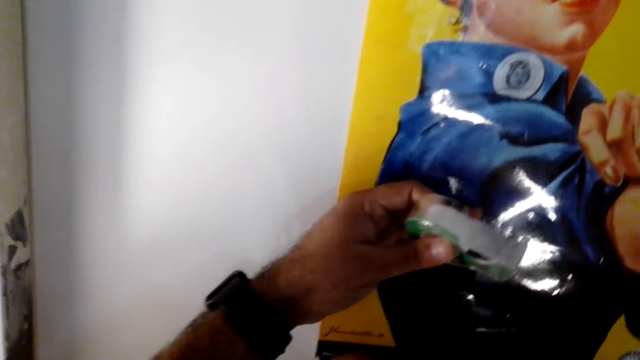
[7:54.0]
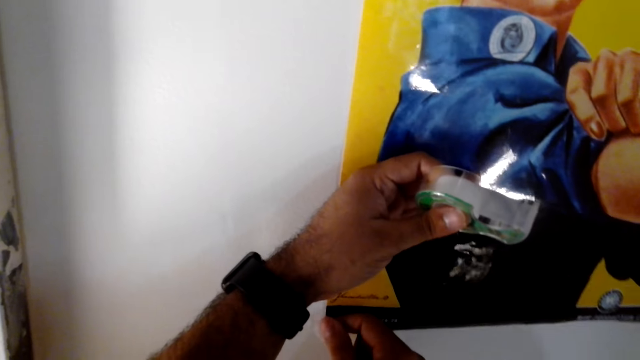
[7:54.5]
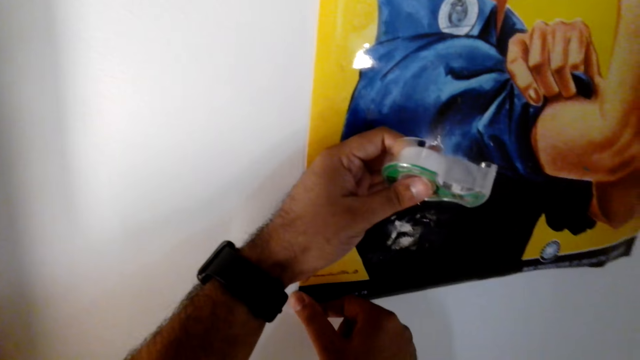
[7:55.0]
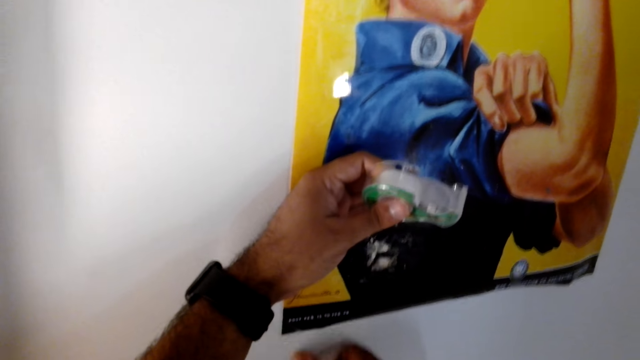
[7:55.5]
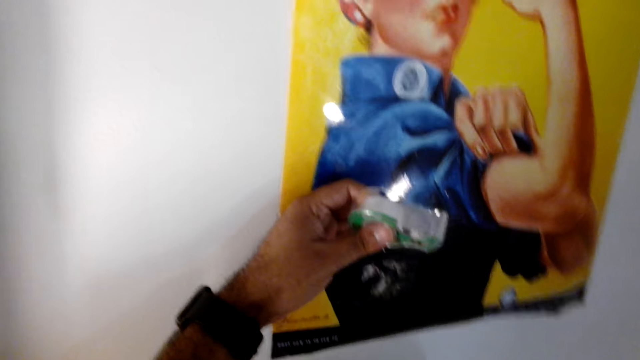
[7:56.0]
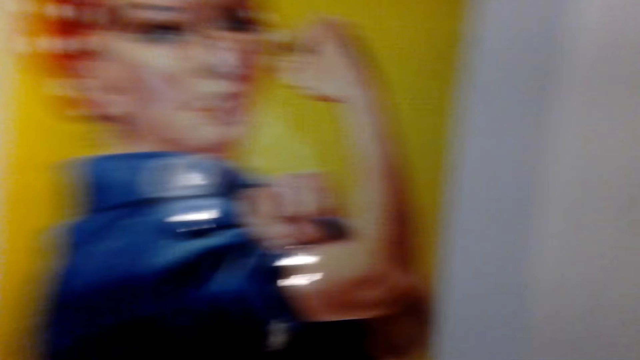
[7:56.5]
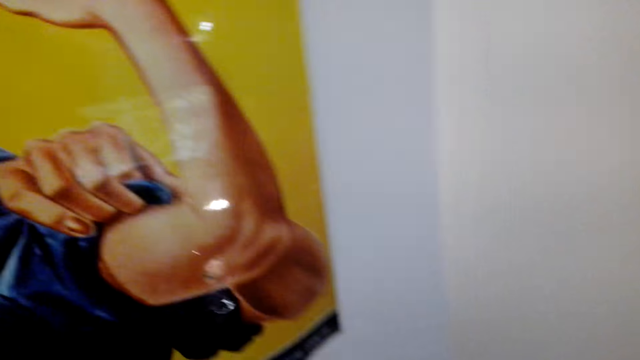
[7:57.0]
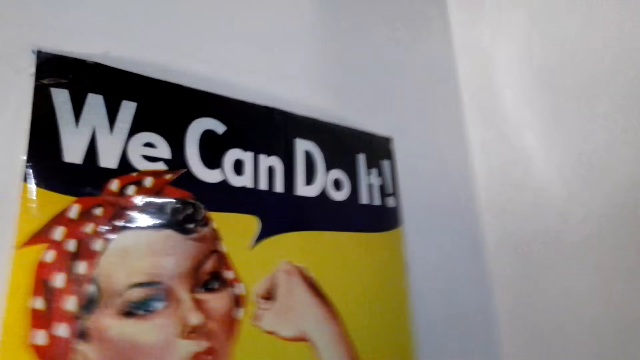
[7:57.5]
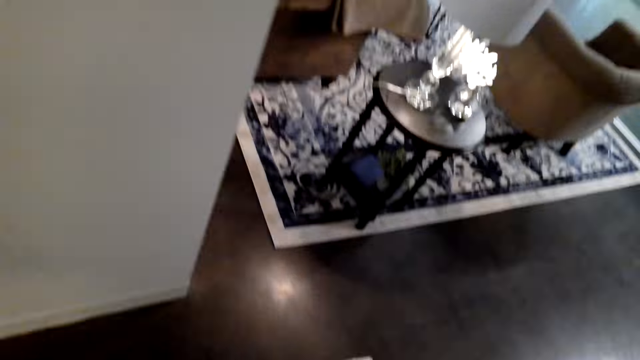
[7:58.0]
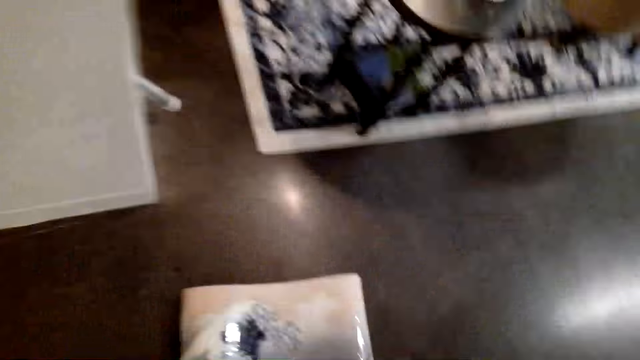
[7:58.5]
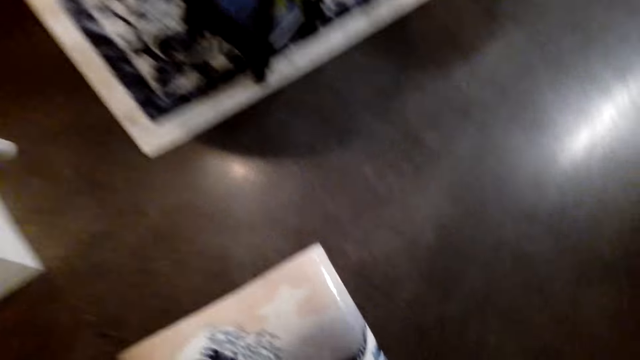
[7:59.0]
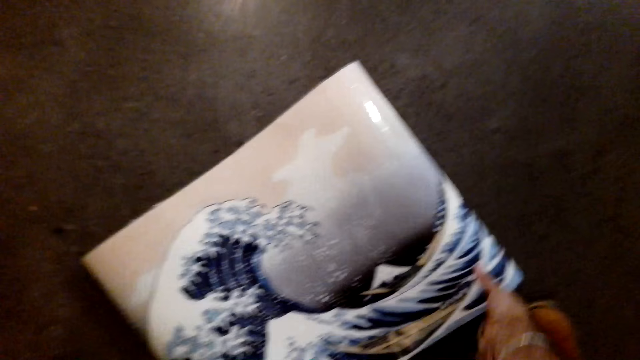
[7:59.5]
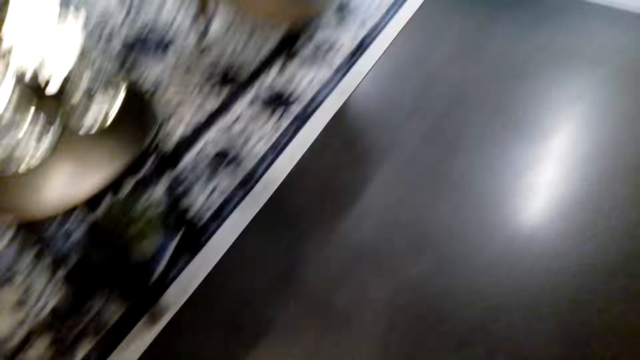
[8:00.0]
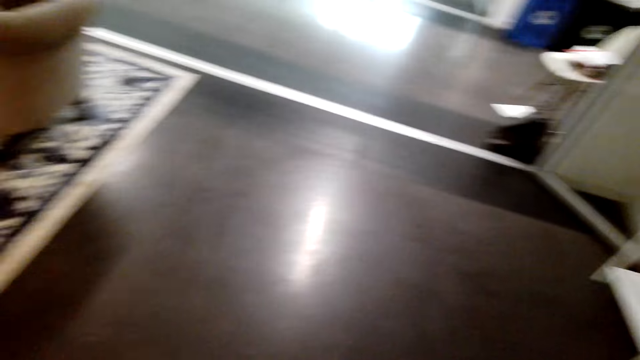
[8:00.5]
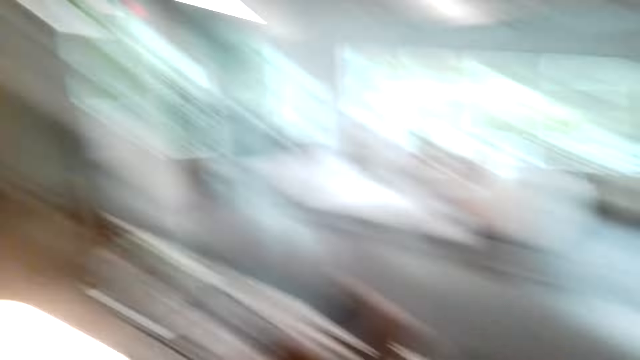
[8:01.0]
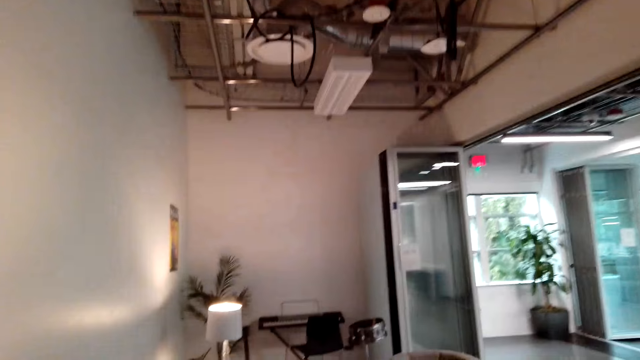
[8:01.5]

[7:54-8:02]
The camera wearer picks up the wall paper or canvas paper.

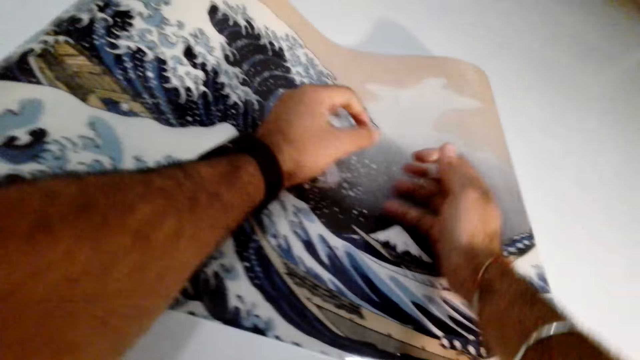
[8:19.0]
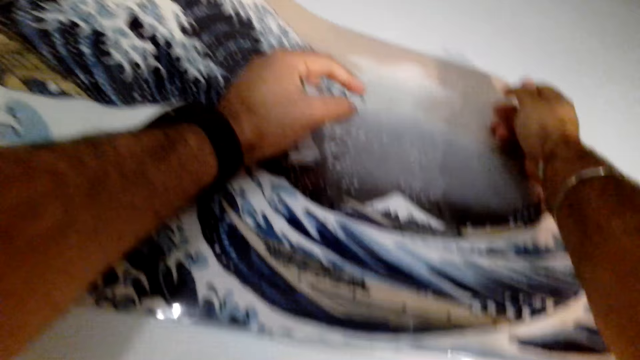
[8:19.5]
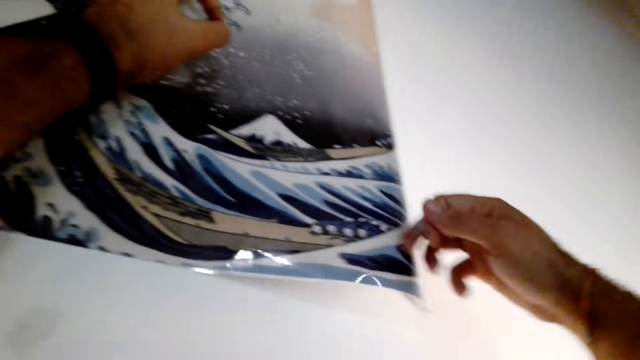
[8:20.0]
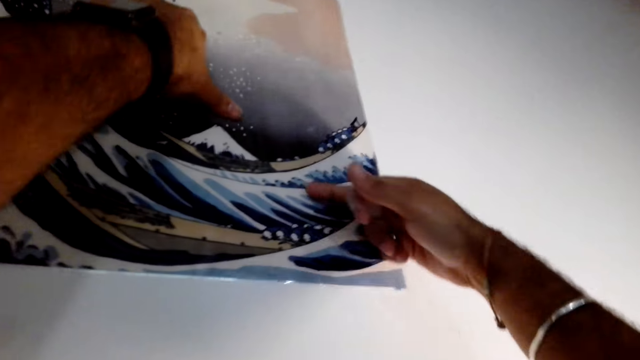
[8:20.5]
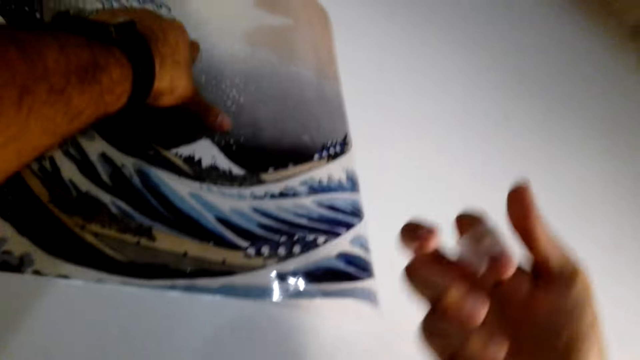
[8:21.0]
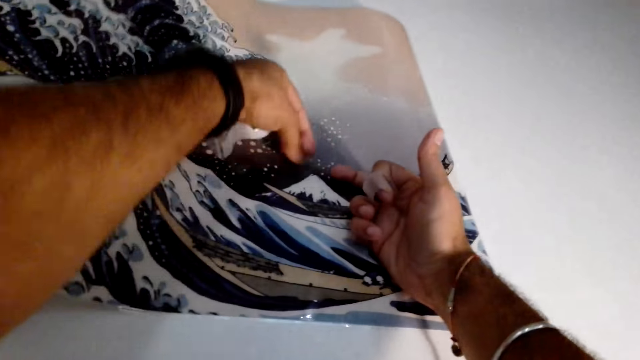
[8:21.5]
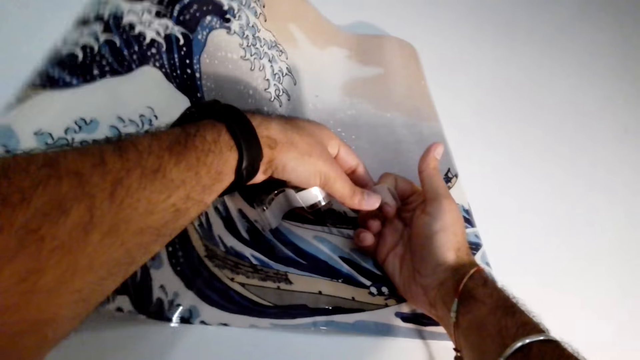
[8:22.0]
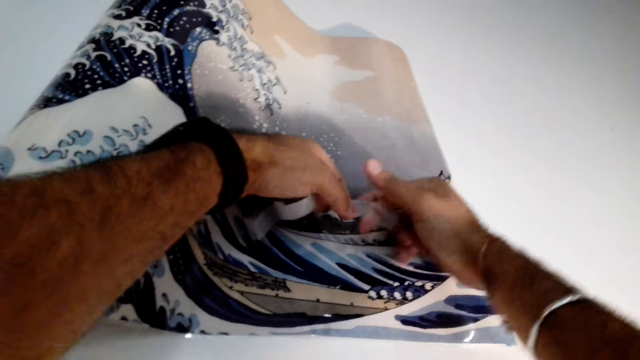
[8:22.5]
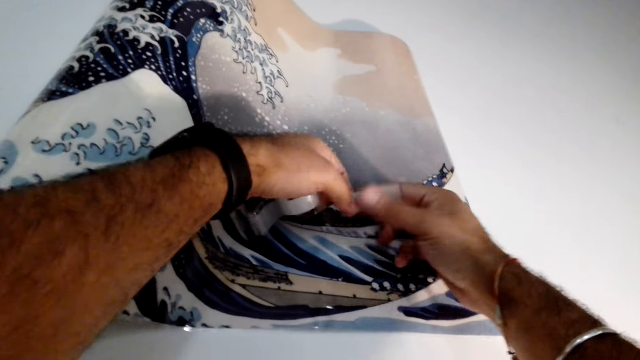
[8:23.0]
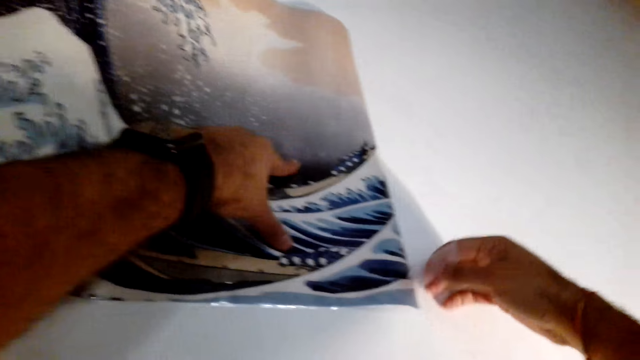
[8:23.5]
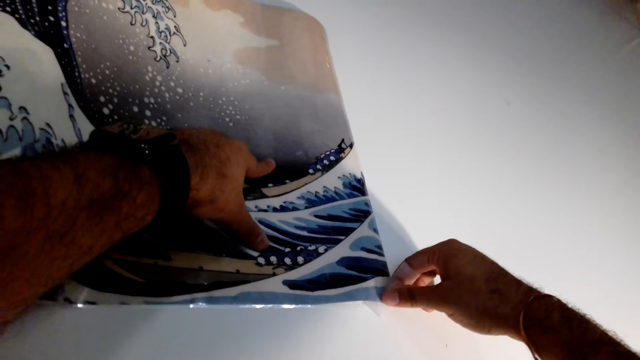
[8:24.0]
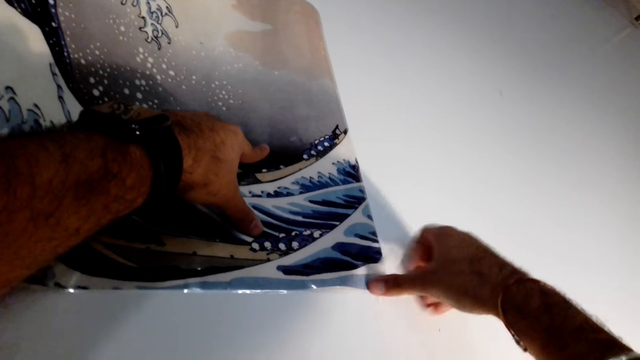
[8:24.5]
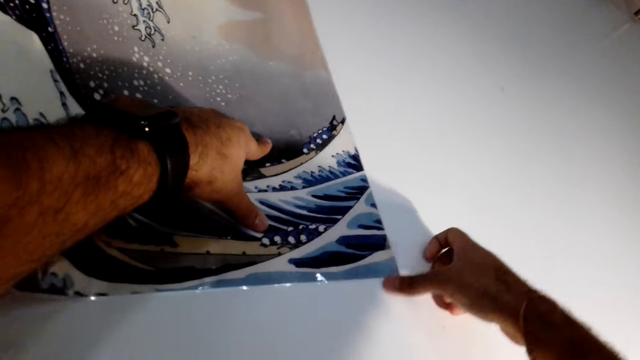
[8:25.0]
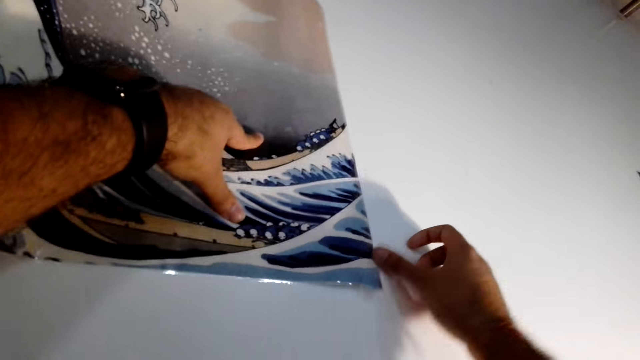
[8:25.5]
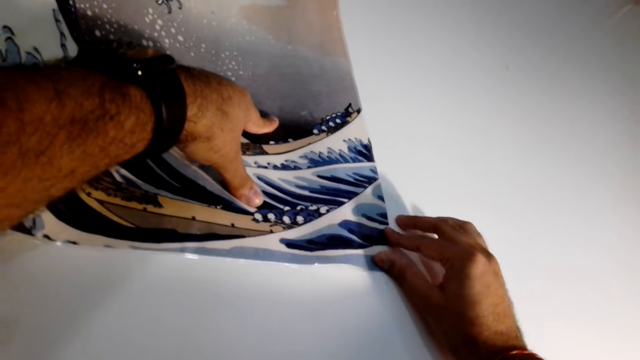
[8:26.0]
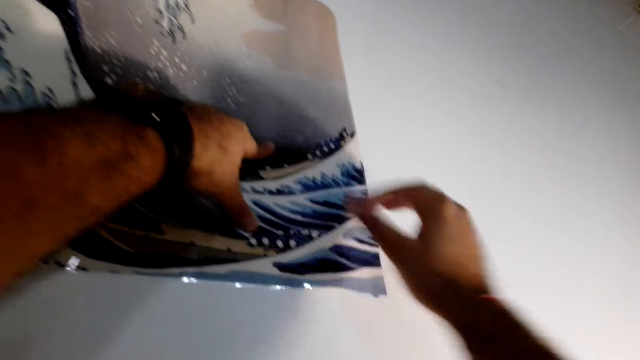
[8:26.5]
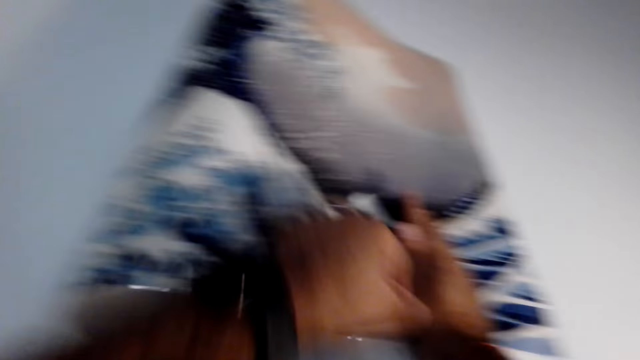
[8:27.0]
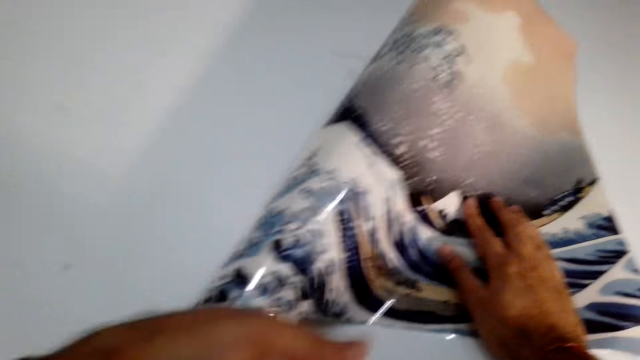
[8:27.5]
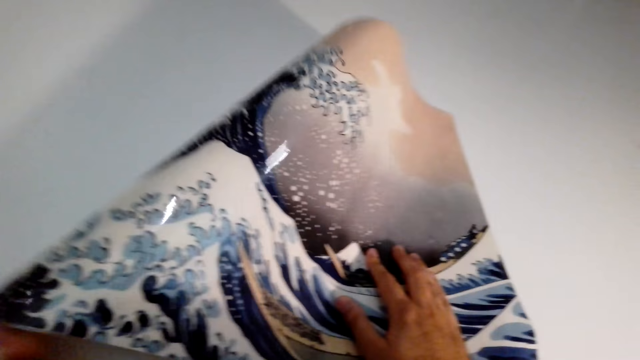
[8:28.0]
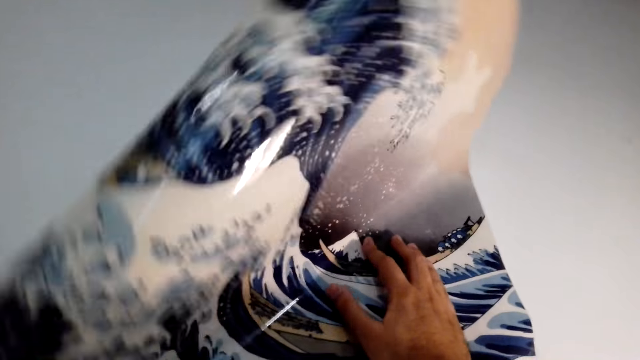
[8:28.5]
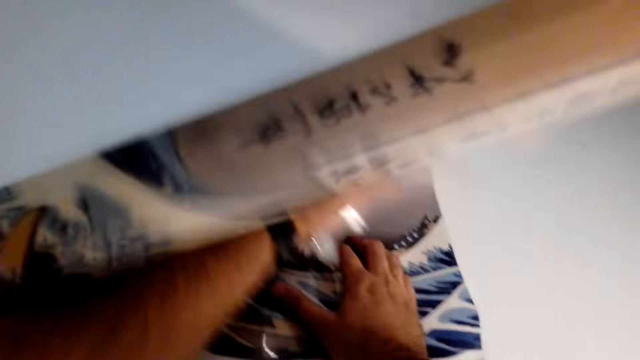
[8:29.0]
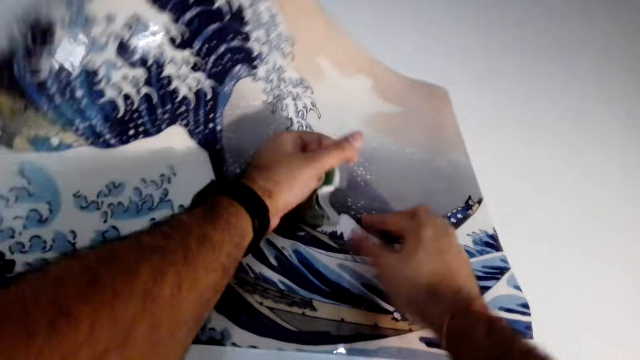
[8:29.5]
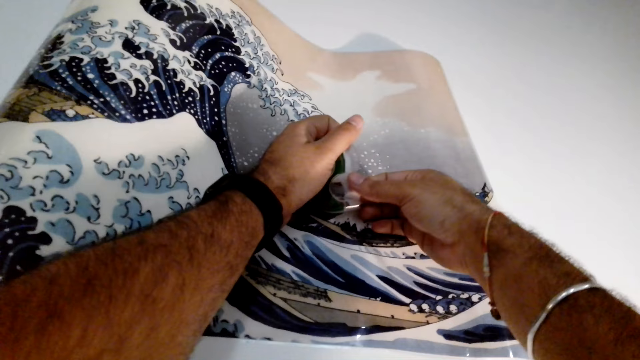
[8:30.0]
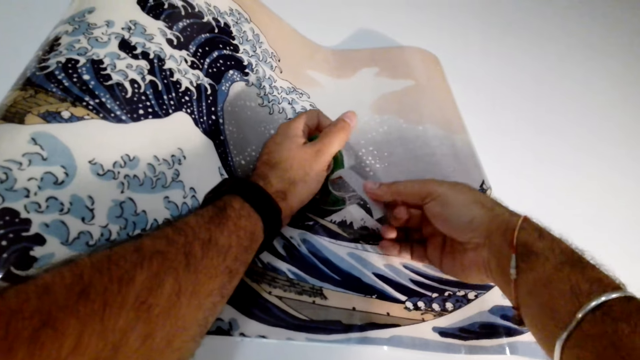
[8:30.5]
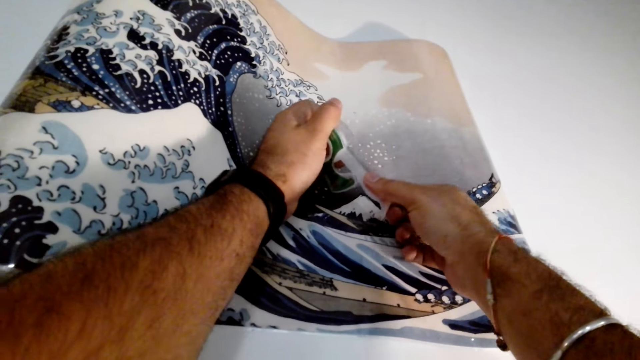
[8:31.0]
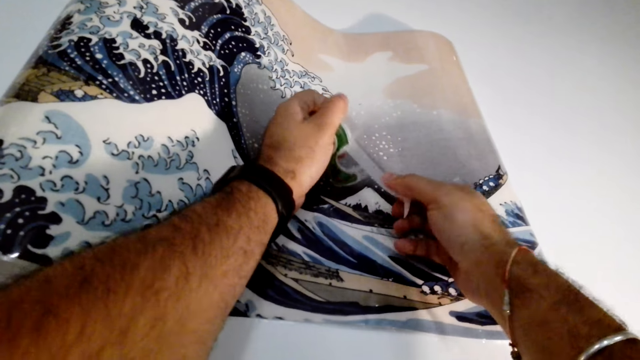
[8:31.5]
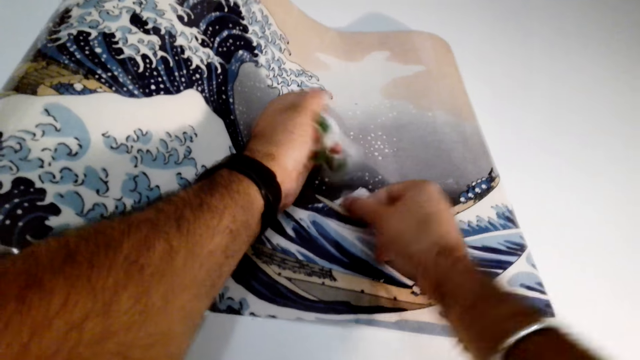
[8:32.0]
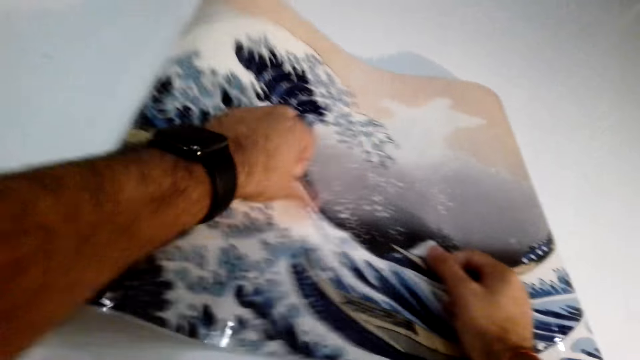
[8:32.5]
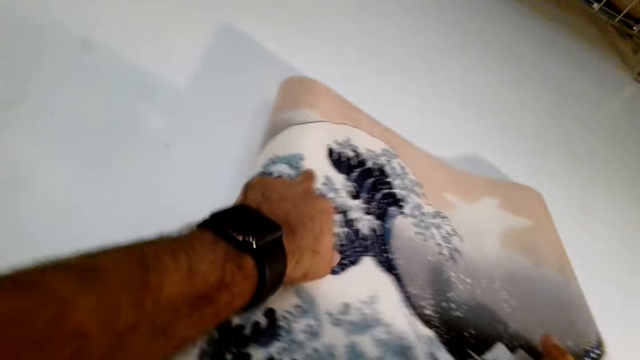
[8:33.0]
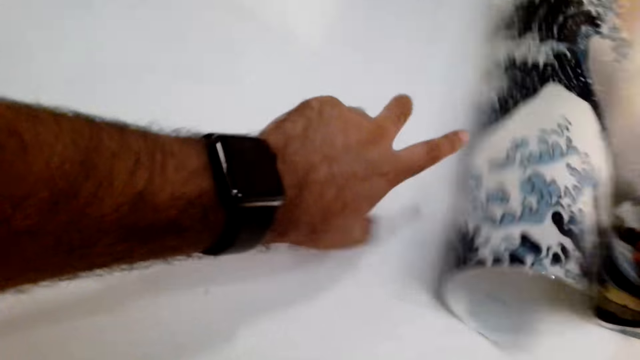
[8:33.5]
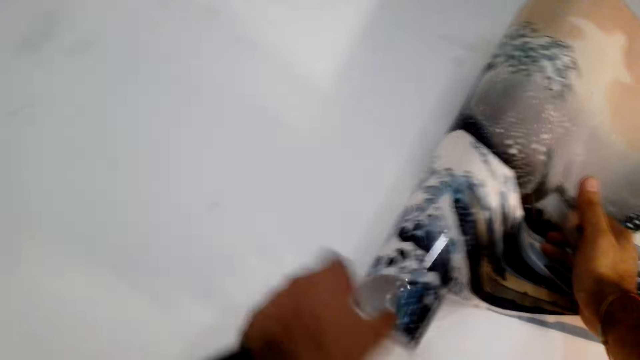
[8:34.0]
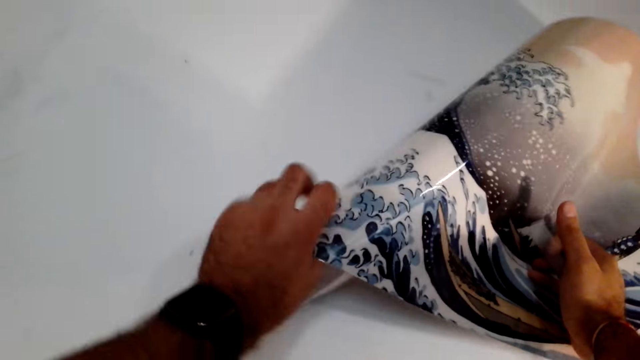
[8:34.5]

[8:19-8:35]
The camera wearer cuts tape. They pull the tape from the finger. They stick the cello tape on the wall. They adjust the wall paper and stretch the paper. They cut a piece of the cello tape. They pull the tape.
